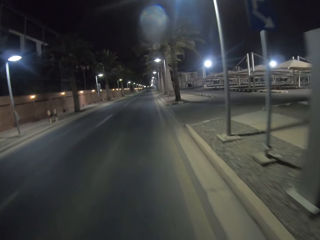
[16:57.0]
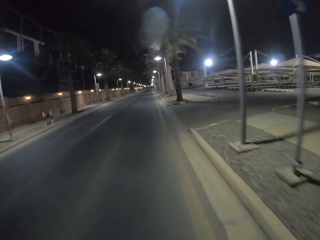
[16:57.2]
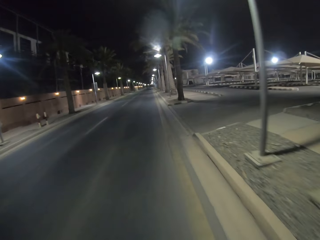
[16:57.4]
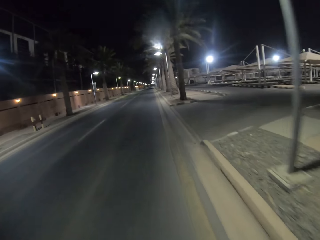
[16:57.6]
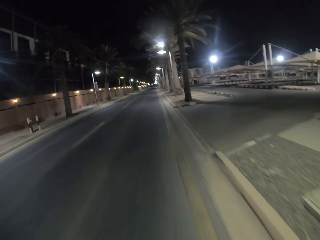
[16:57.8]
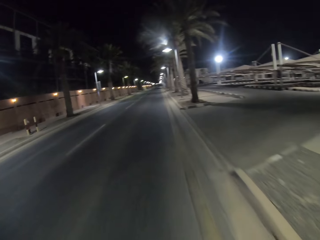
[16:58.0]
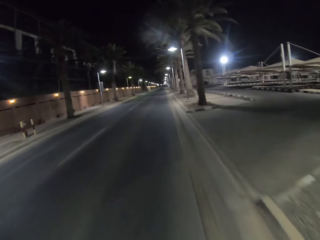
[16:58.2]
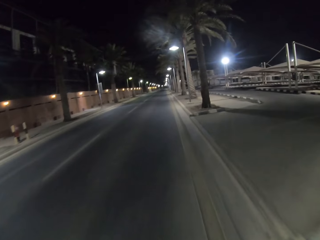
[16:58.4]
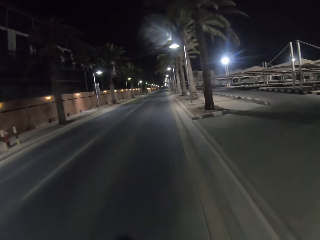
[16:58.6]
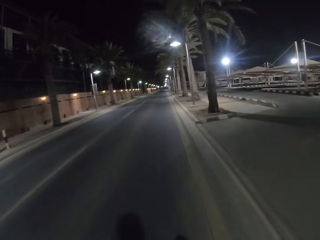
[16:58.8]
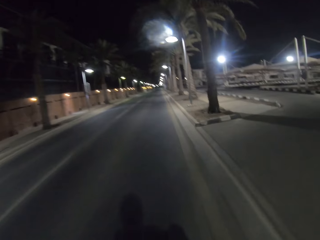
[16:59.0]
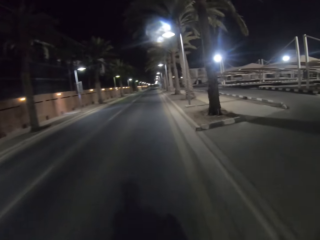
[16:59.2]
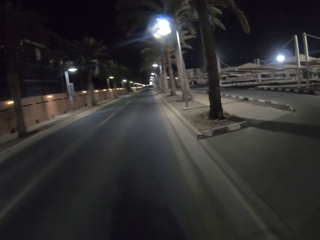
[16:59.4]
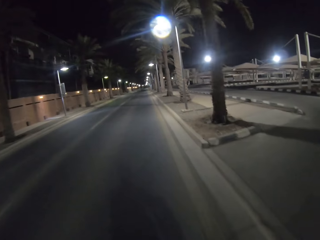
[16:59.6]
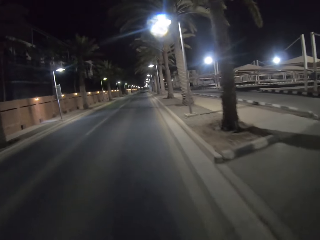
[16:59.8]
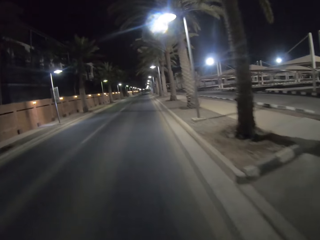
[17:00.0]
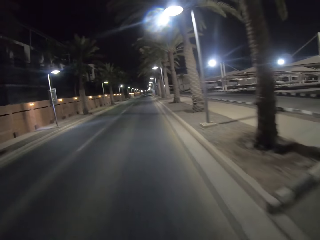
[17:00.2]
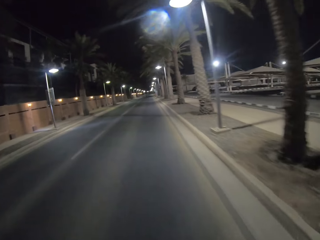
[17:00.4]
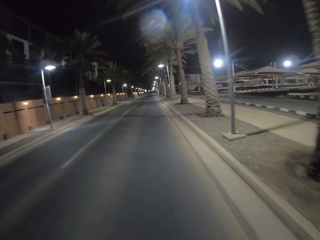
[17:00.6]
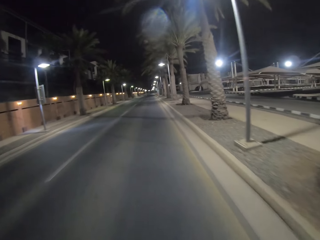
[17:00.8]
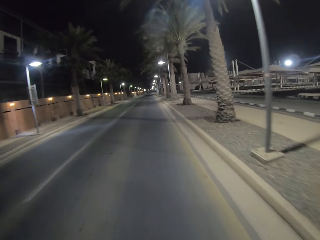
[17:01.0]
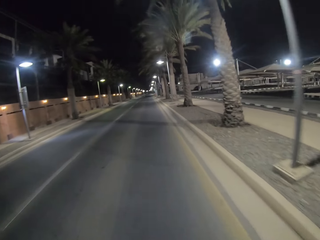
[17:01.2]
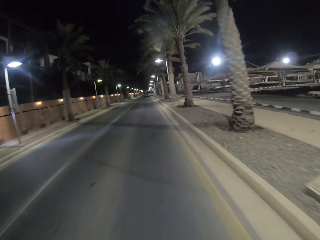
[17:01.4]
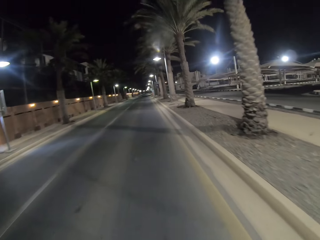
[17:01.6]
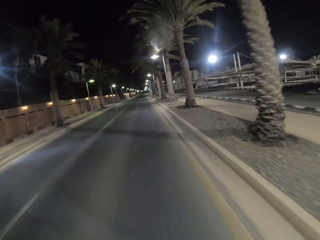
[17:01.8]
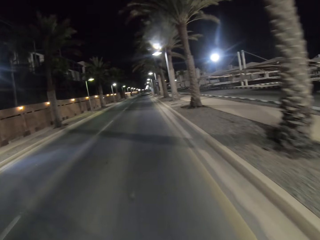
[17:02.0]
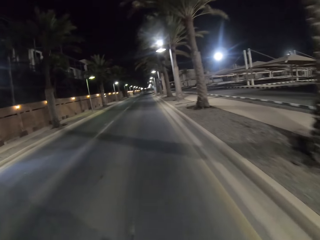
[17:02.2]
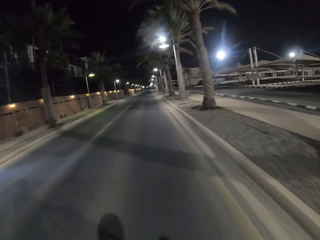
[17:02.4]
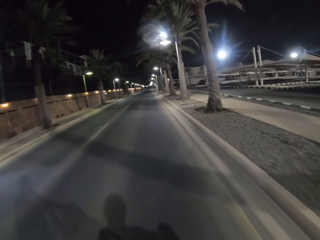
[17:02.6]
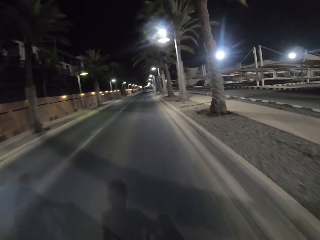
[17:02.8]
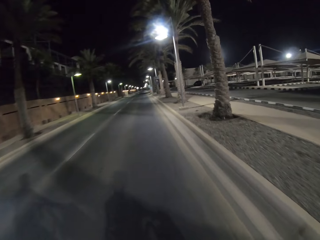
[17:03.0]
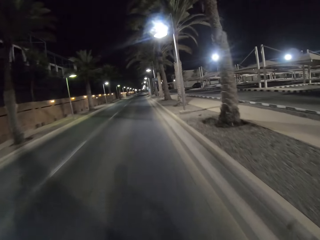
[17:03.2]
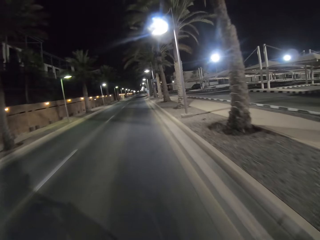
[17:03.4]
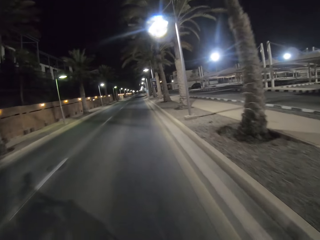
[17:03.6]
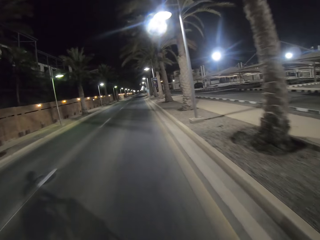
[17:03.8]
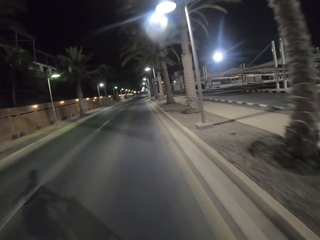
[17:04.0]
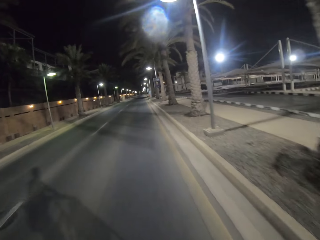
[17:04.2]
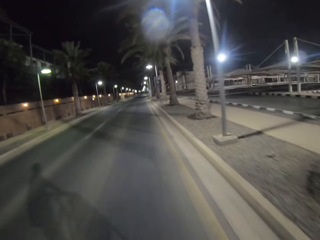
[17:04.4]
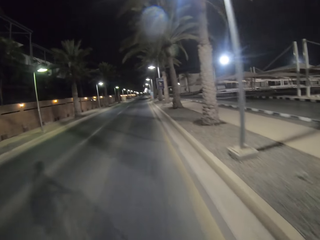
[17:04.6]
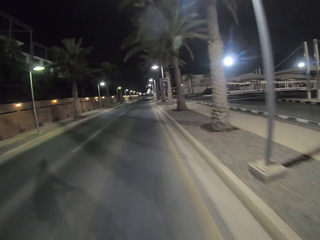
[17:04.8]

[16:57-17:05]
The camera wearer rides the bicycle on the road around the estate.

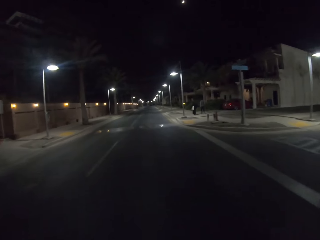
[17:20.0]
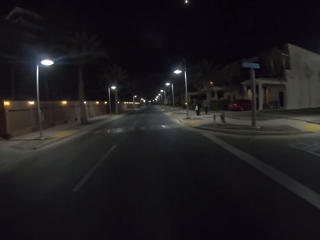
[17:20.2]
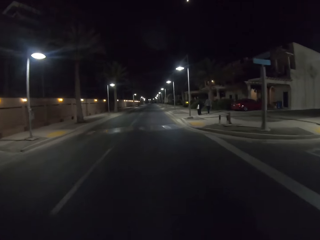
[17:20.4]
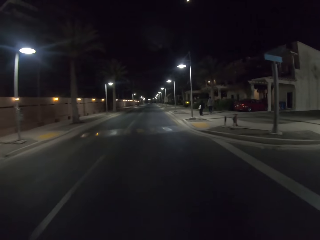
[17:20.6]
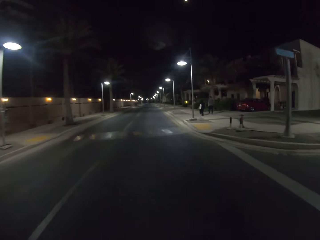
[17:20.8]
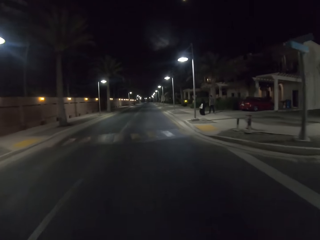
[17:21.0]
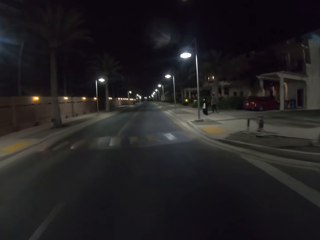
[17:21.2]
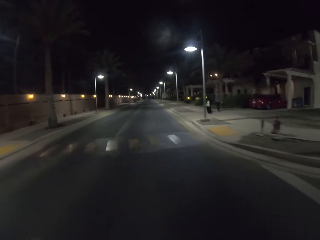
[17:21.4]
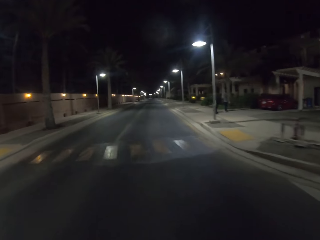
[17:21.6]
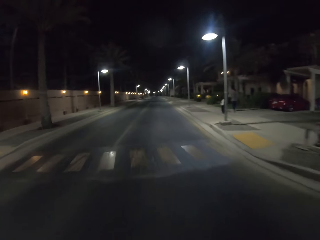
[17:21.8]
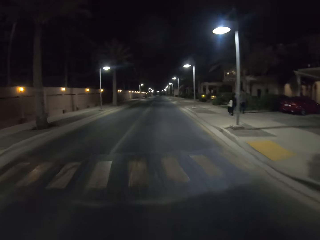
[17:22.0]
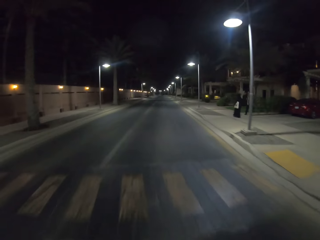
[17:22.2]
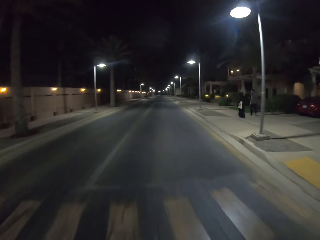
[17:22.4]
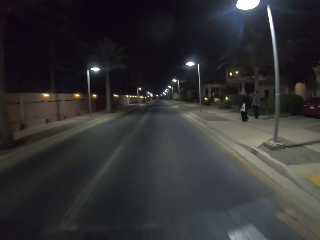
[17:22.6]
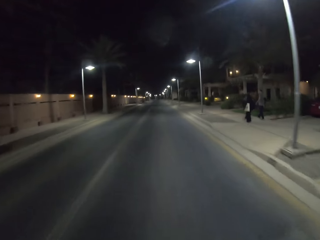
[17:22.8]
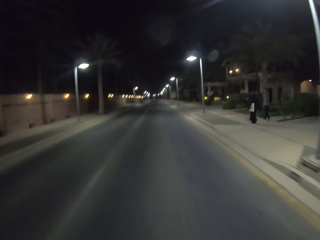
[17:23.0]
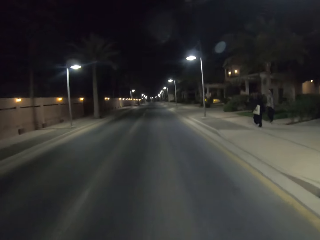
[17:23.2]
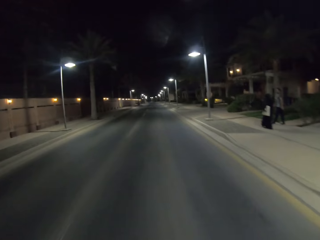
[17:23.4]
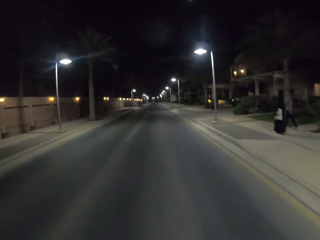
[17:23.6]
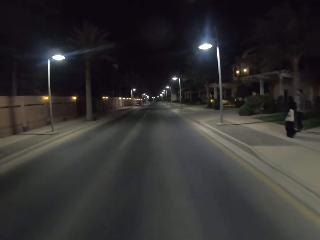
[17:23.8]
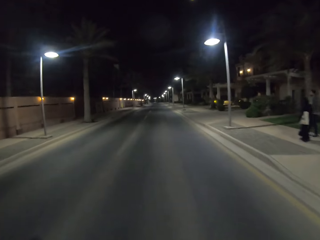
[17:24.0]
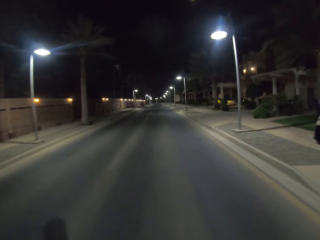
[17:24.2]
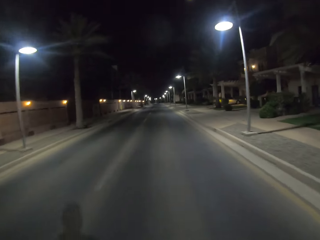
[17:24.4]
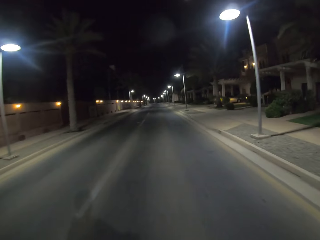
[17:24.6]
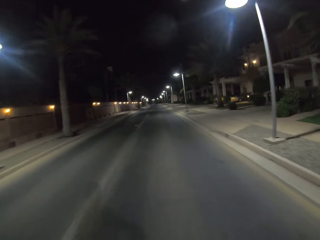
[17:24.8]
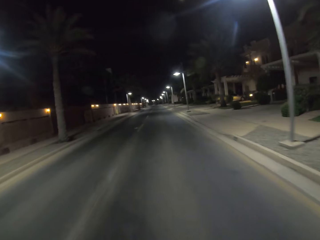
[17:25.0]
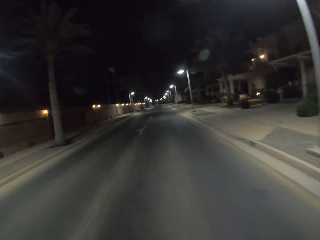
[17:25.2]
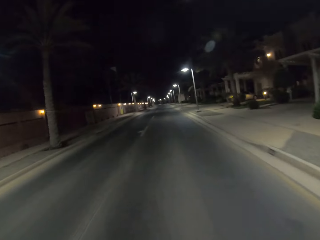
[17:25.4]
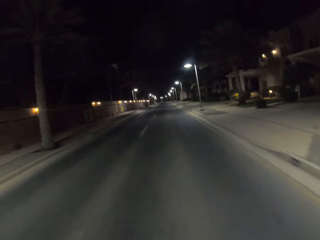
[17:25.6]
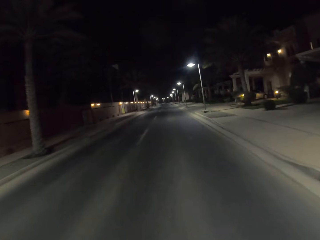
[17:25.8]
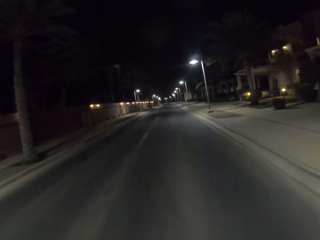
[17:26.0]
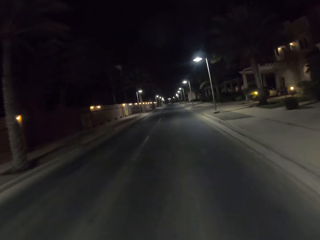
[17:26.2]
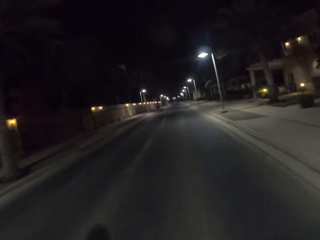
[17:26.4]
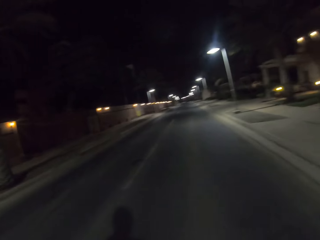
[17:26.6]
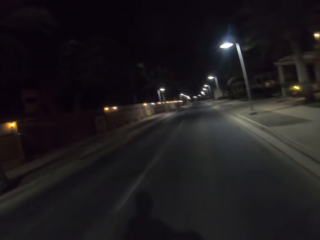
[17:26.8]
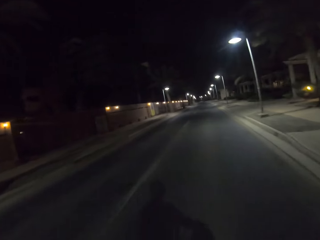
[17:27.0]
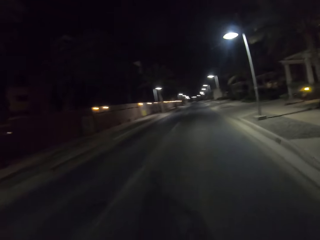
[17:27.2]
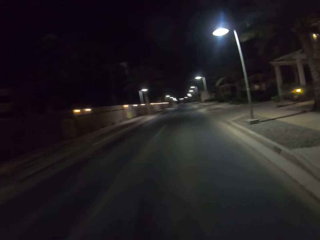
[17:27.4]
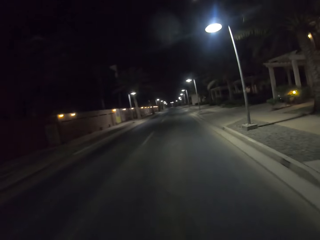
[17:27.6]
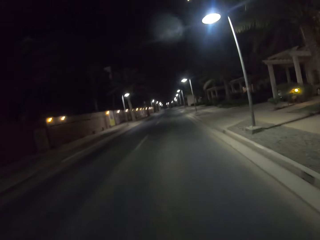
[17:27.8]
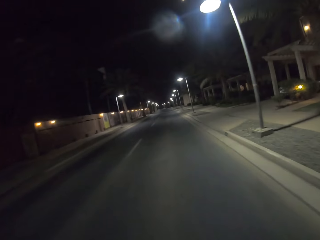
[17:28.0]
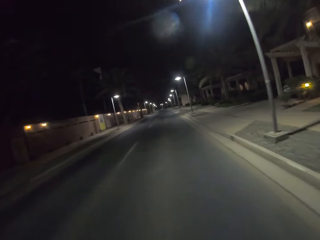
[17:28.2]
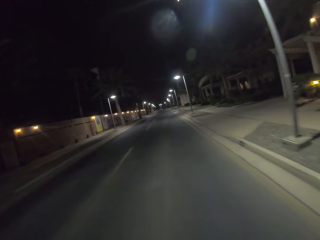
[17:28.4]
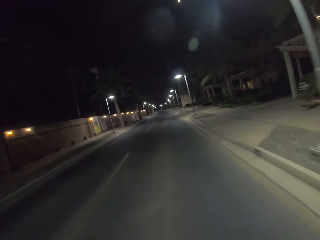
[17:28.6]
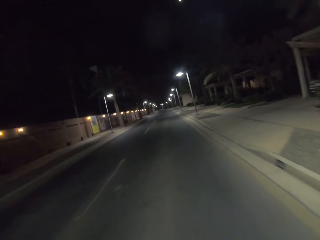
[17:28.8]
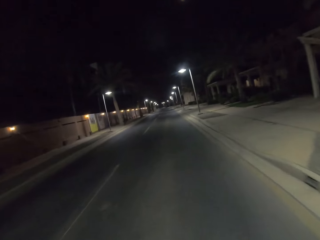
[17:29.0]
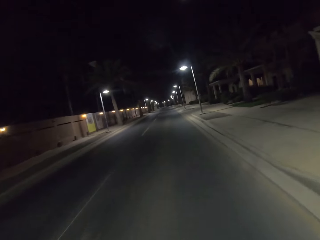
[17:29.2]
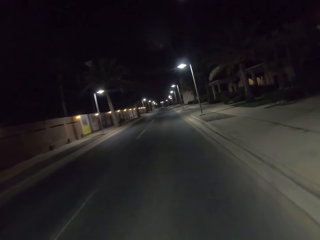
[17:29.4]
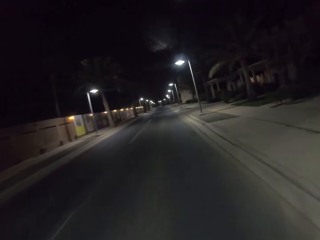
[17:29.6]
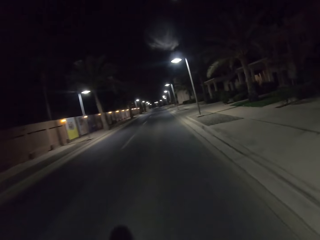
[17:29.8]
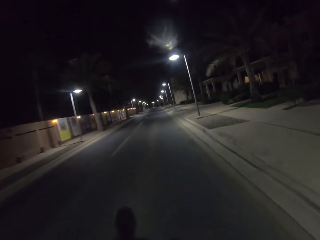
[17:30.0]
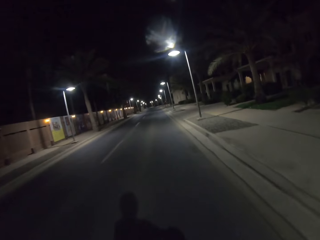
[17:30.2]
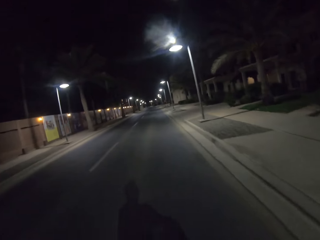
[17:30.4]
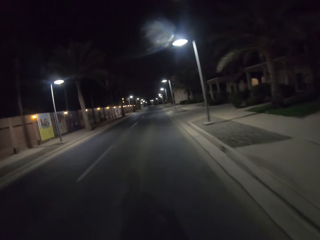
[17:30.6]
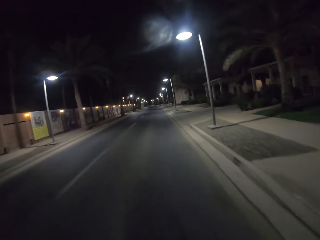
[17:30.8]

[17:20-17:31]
A person walks on the sidewalk with another person. The camera wearer rides the bicycle on the road.

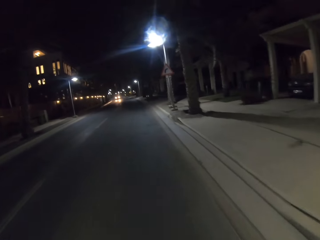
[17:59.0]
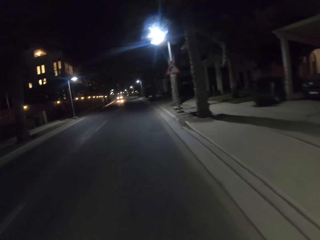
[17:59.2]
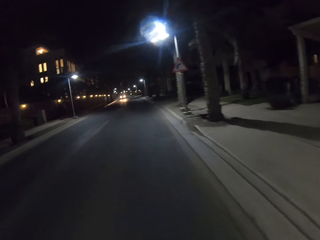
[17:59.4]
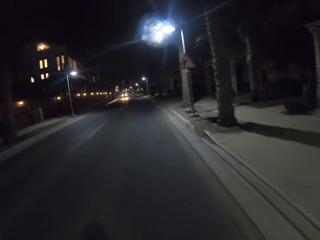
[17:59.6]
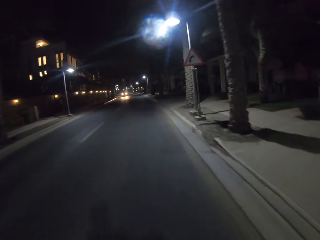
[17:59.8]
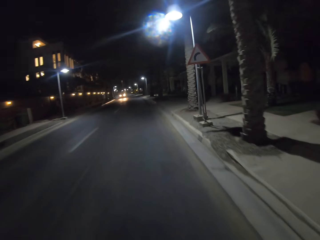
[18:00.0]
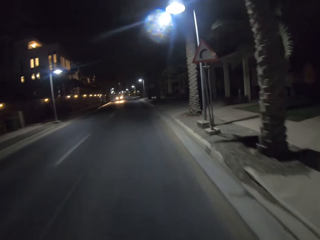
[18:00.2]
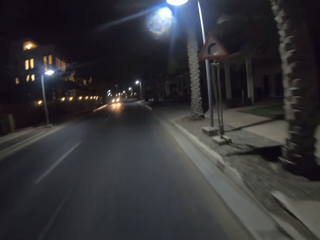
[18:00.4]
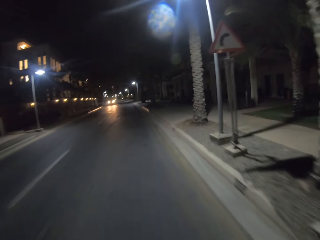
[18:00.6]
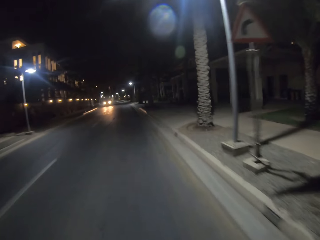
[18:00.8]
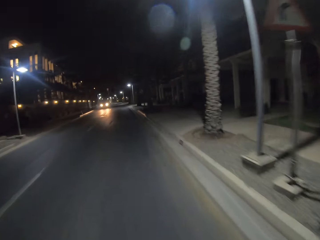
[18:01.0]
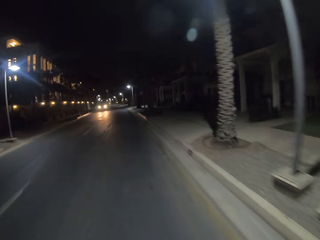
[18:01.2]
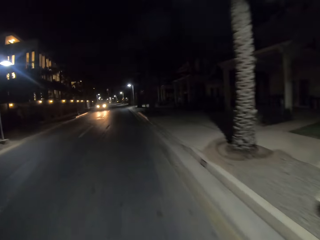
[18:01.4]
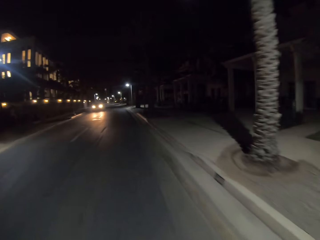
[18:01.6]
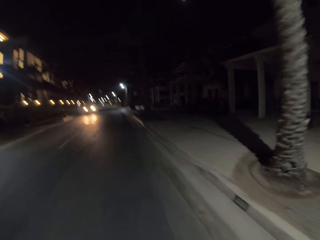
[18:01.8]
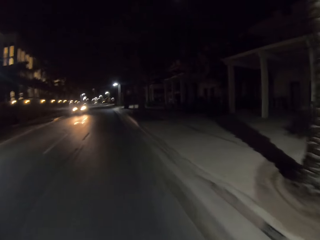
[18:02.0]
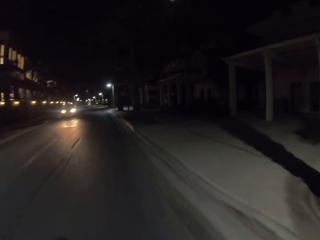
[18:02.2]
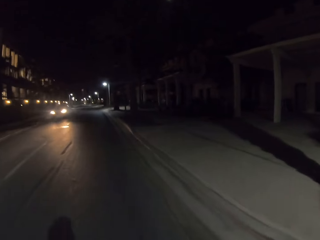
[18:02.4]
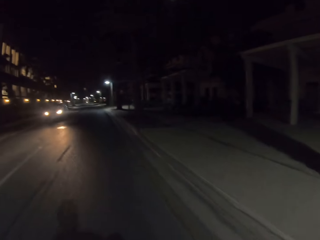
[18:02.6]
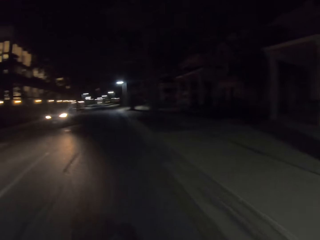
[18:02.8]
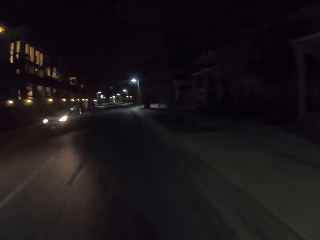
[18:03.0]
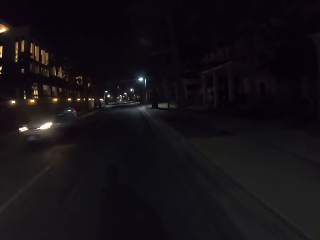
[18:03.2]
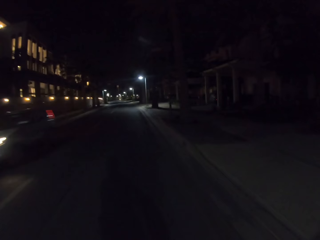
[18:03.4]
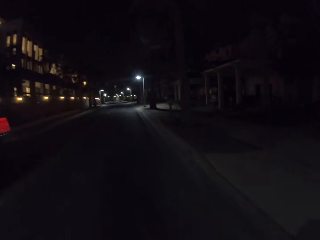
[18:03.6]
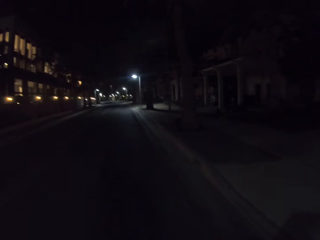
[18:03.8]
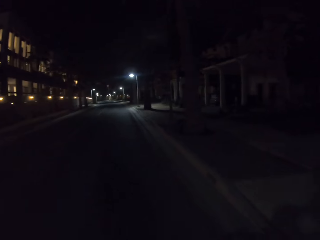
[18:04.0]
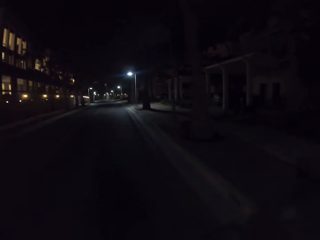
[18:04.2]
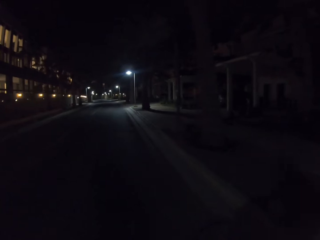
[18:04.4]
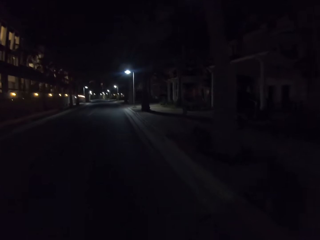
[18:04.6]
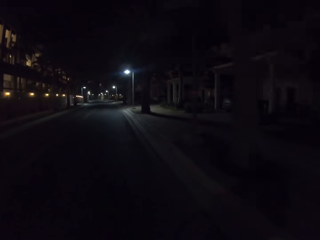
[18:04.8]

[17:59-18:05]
The camera wearer rides the bicycle on the road around the estate.
